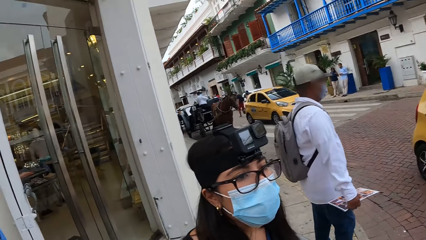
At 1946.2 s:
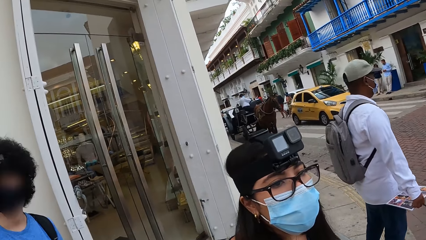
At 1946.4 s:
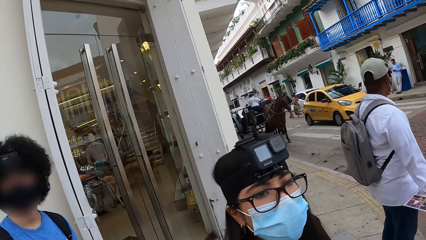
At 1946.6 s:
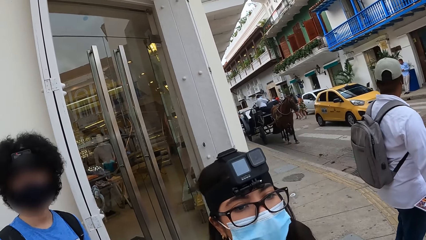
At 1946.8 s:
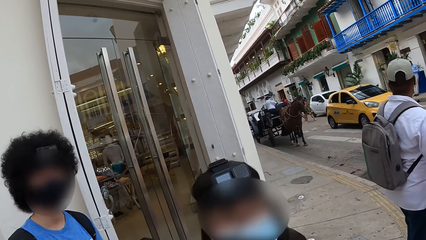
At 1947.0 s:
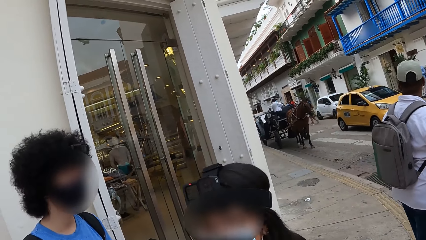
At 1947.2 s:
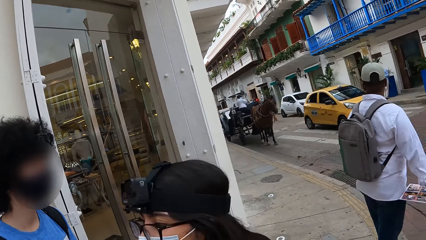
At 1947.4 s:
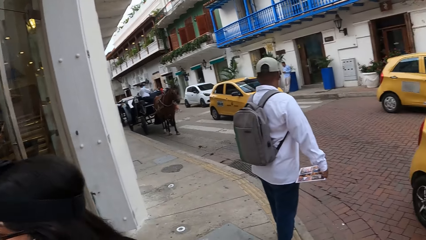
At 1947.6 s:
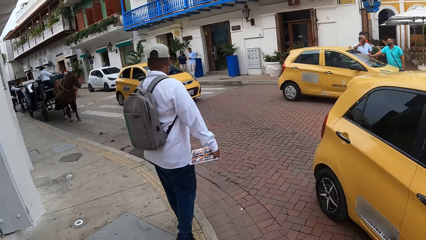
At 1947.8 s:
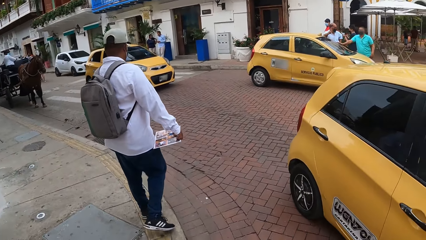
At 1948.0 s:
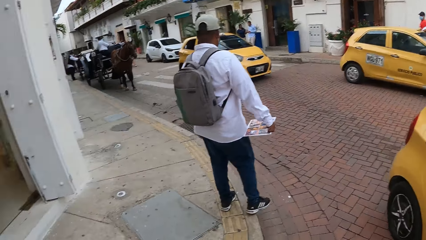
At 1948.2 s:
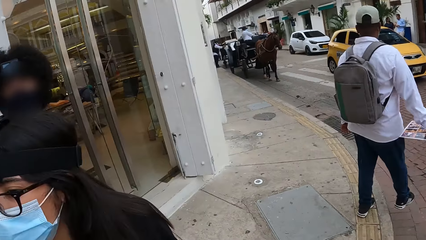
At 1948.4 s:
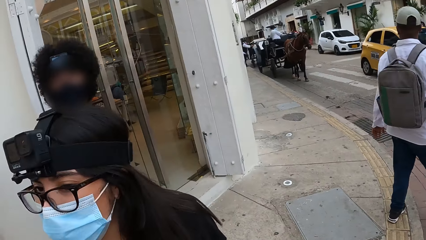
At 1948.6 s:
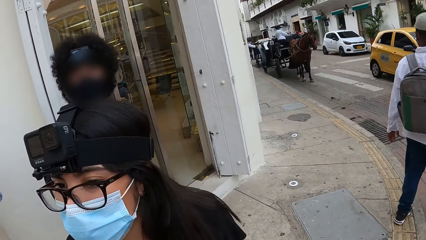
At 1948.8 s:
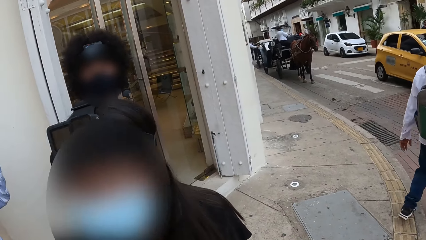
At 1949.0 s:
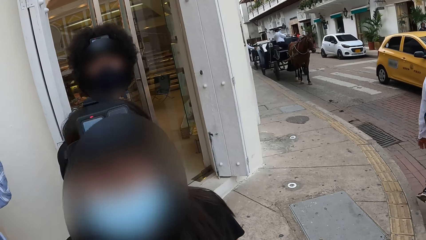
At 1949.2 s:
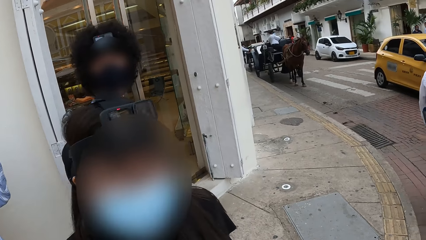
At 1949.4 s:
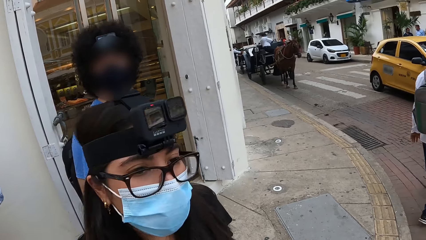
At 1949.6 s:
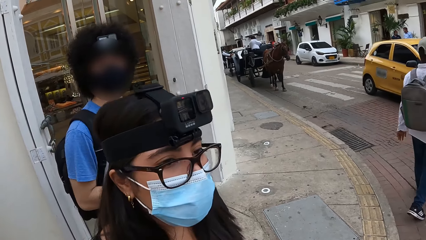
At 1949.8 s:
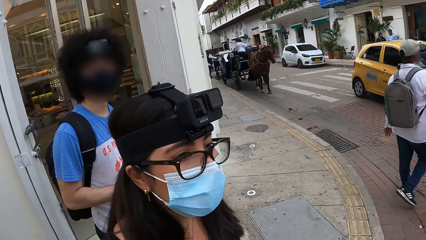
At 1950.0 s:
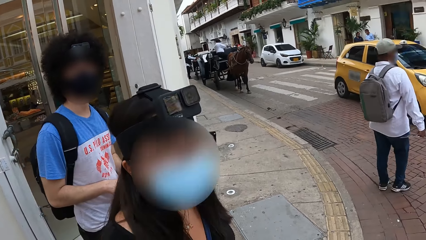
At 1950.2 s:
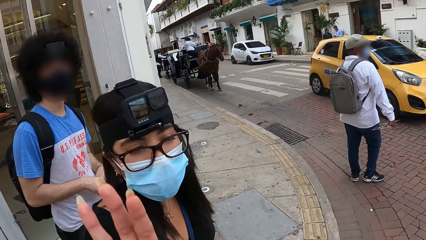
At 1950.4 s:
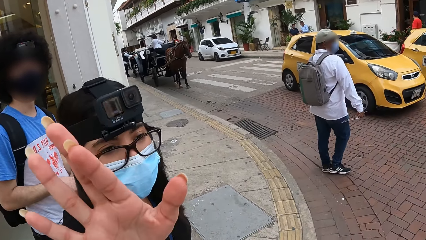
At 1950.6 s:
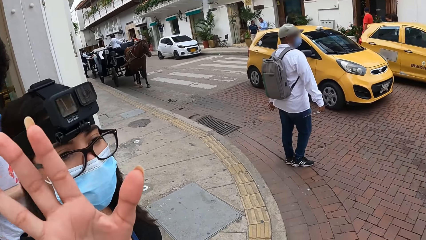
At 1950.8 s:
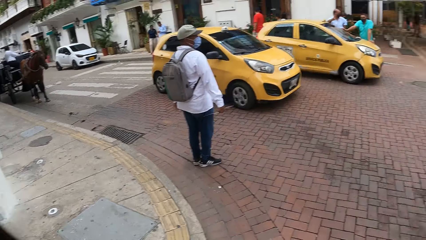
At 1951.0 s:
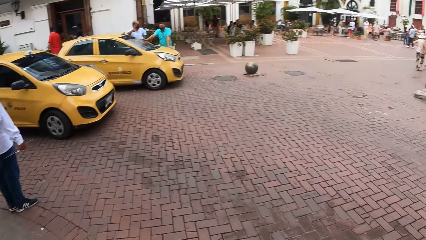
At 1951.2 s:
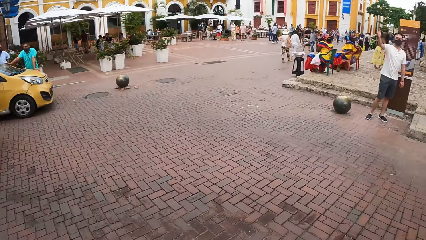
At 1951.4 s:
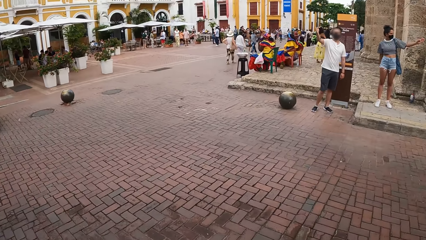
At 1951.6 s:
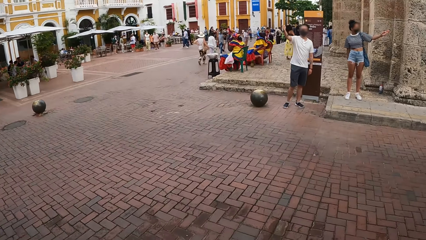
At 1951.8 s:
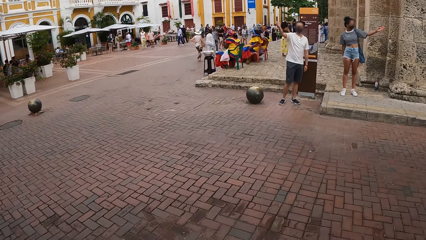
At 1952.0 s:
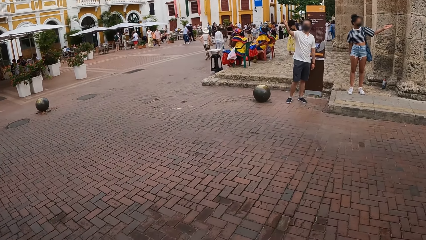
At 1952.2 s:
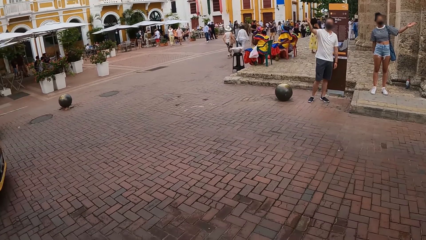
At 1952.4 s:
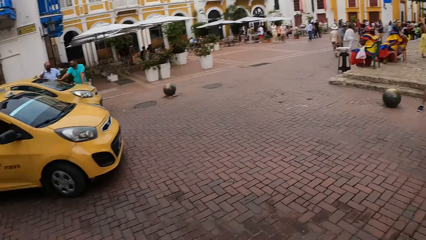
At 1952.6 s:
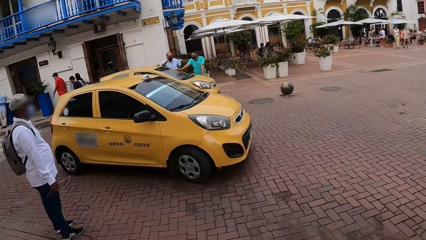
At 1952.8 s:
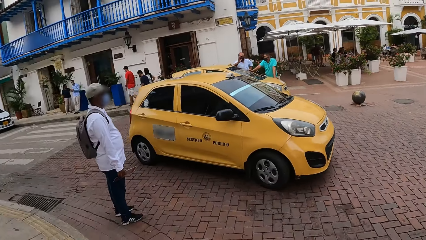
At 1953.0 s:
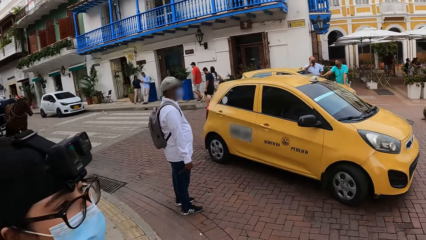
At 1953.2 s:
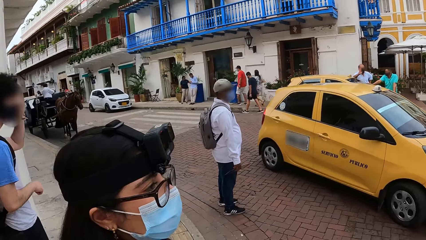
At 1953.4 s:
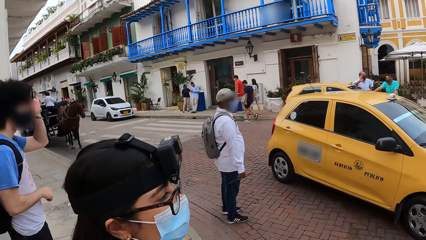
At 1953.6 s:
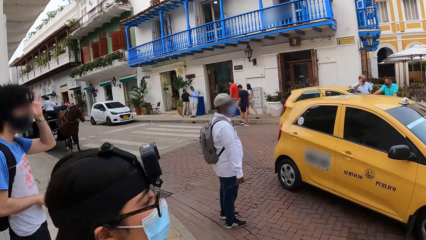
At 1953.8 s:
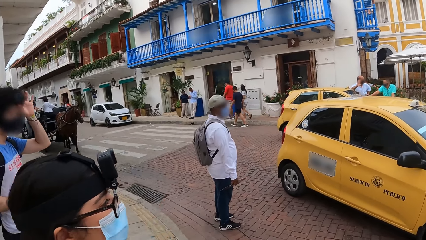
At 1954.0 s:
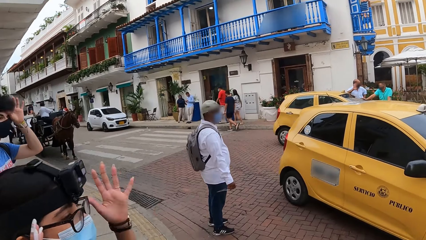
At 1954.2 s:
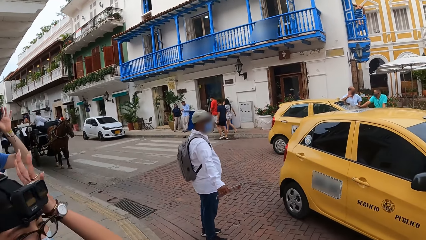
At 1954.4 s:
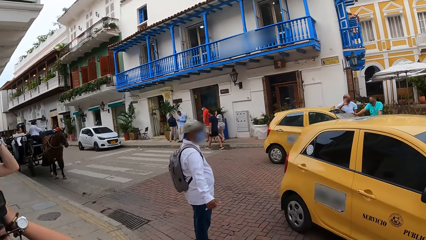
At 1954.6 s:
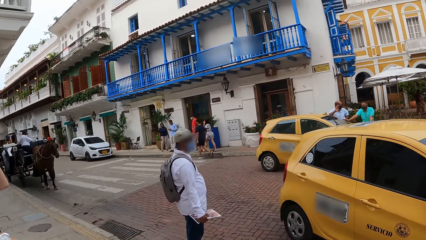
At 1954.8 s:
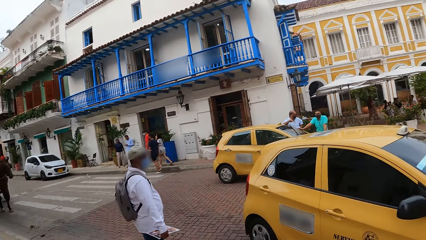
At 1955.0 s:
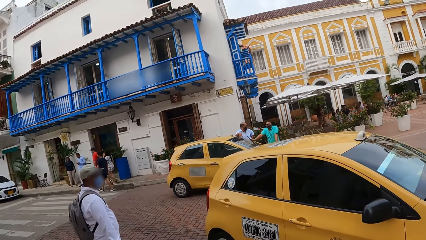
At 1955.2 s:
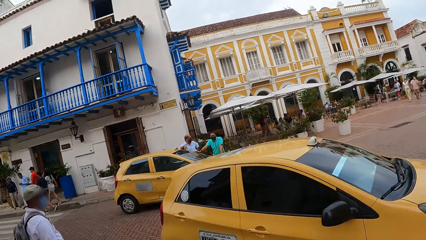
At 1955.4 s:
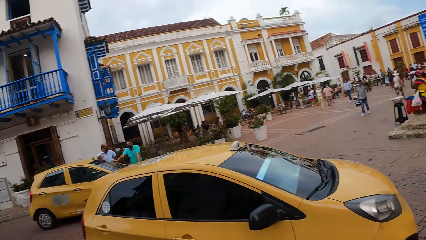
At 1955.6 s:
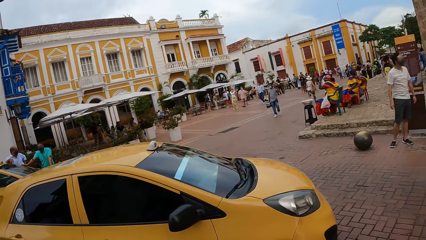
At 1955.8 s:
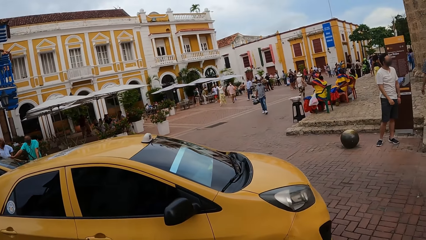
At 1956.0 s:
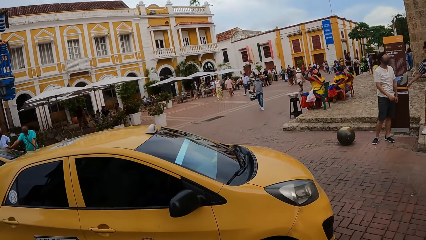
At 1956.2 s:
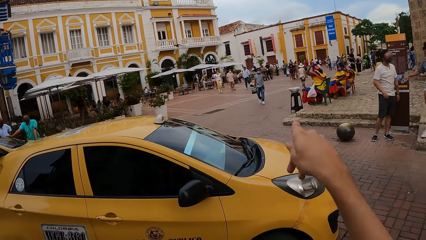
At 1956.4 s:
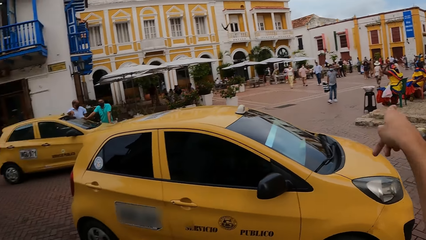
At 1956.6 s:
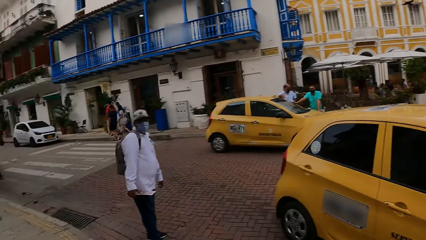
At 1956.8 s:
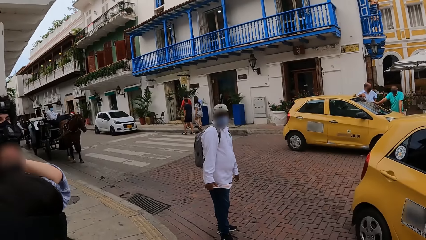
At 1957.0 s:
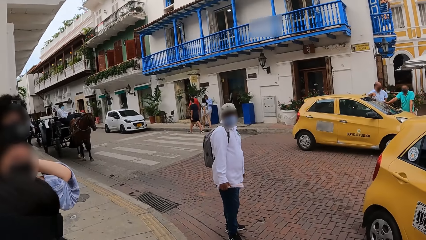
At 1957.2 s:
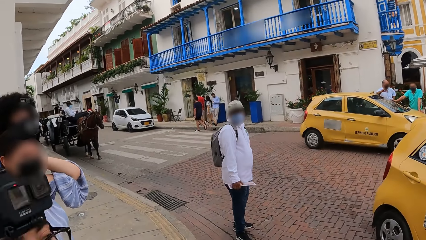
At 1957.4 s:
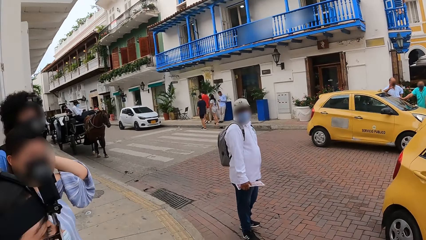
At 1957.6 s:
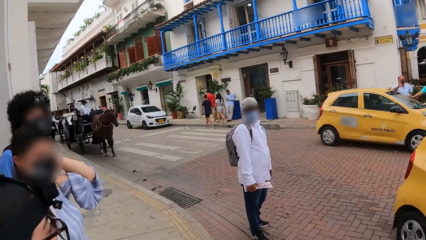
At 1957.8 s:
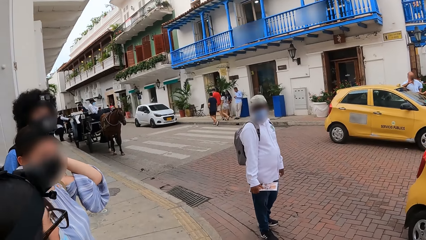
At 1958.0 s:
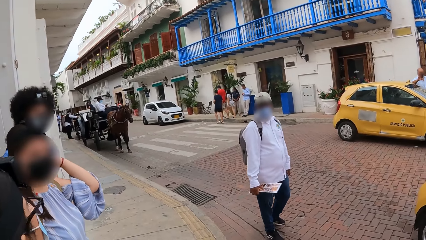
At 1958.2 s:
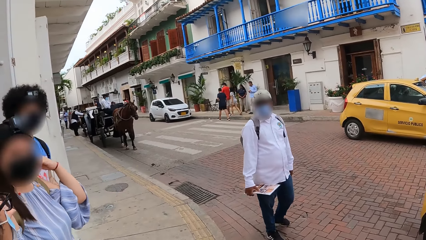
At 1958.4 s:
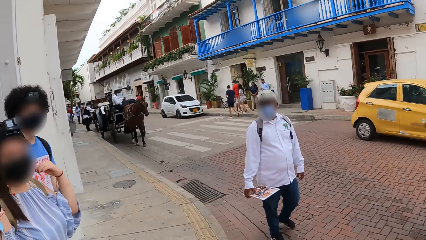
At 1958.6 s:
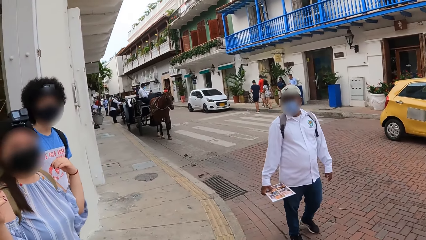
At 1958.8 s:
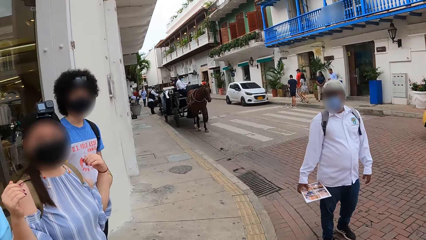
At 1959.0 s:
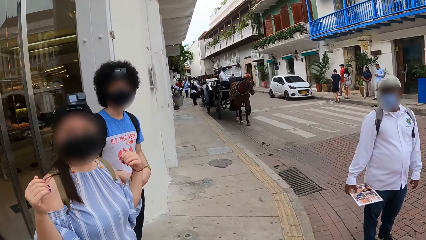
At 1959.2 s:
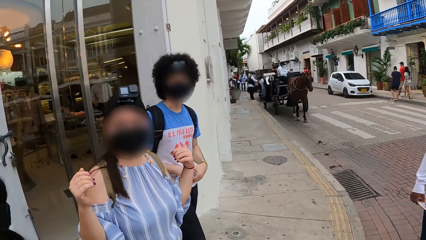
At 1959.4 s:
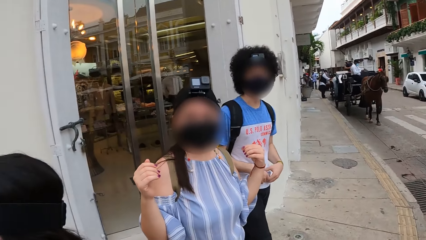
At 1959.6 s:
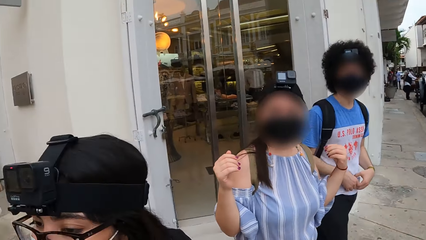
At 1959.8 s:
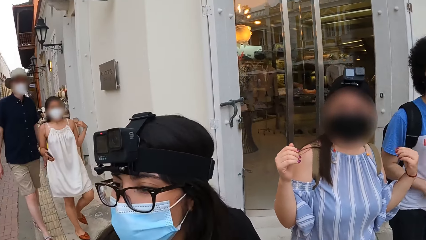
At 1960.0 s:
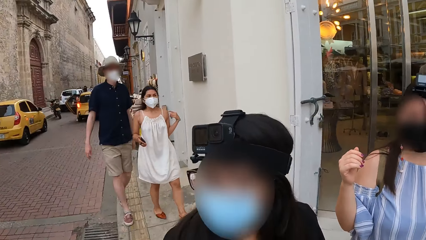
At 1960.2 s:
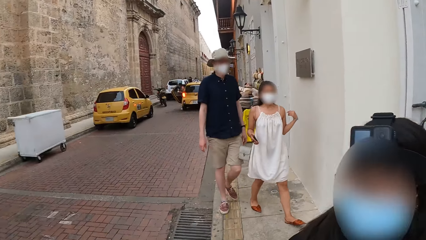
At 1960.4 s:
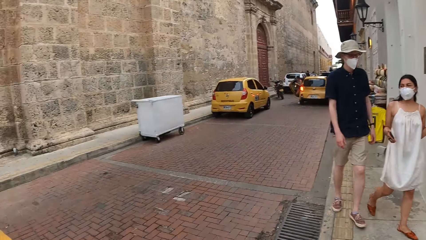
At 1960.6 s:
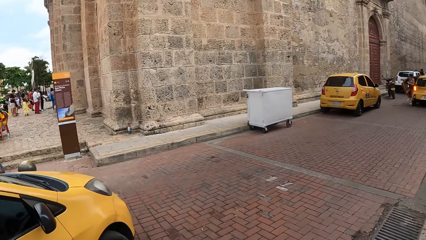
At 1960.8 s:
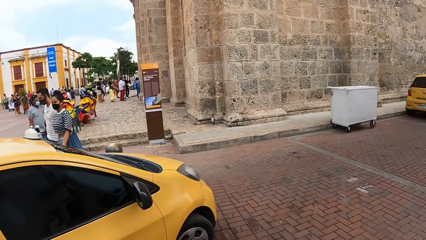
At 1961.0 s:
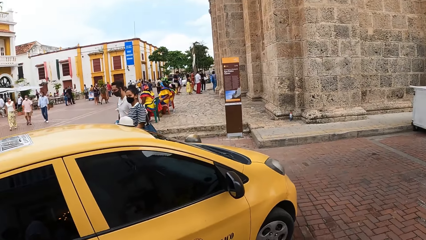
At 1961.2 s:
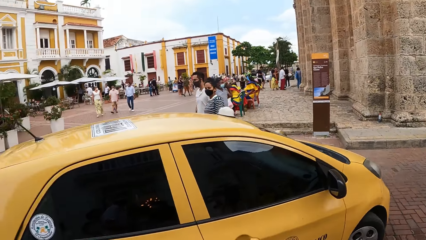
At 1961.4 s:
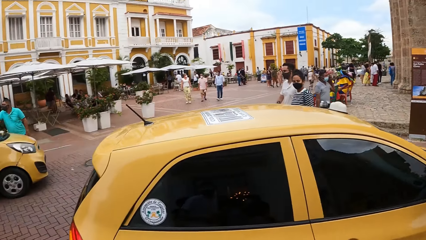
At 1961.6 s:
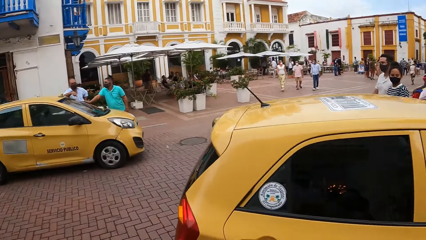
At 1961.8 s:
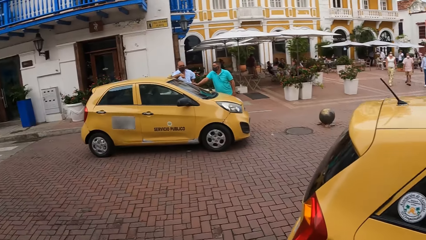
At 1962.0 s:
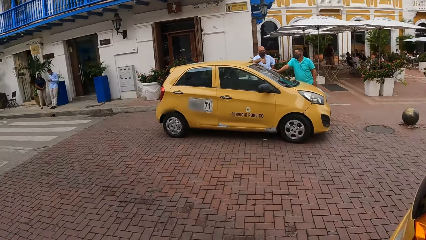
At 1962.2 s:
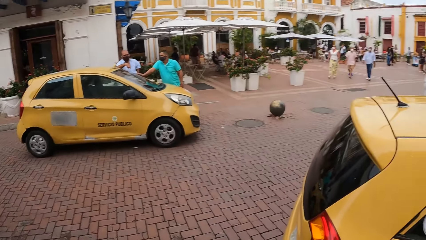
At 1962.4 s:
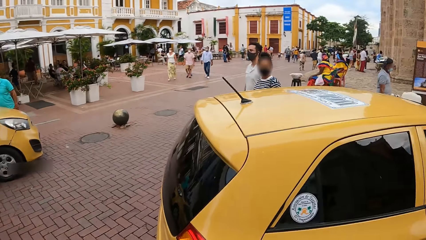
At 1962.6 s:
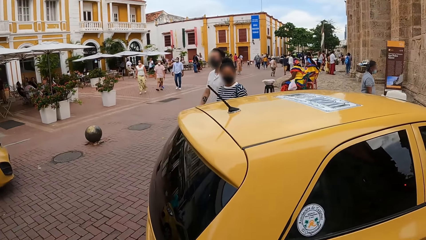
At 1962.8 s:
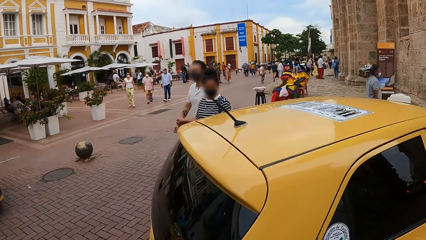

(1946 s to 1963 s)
The camera wearer interacts with a person. They converse with a person. They look around the street. They interact with another person. They look around the street.
